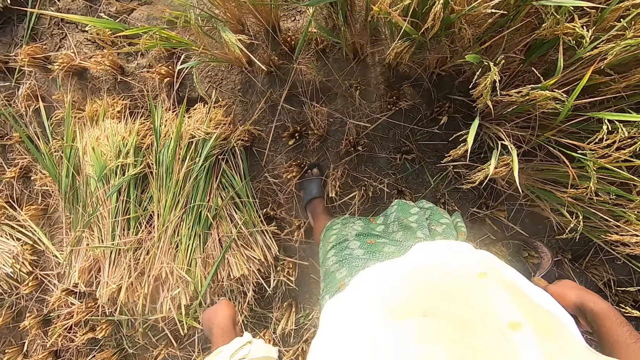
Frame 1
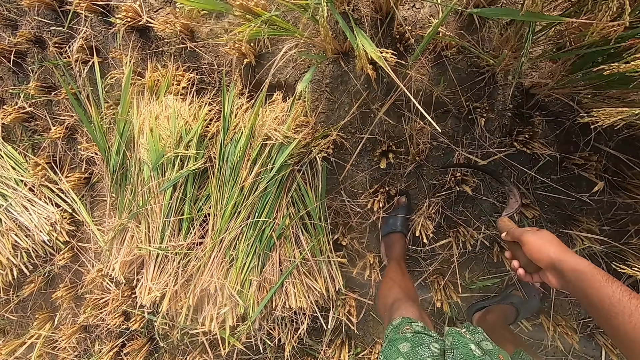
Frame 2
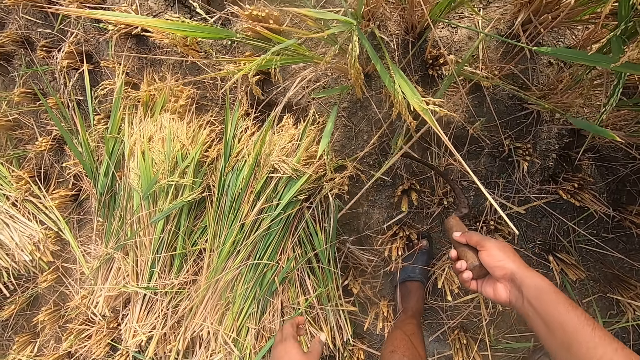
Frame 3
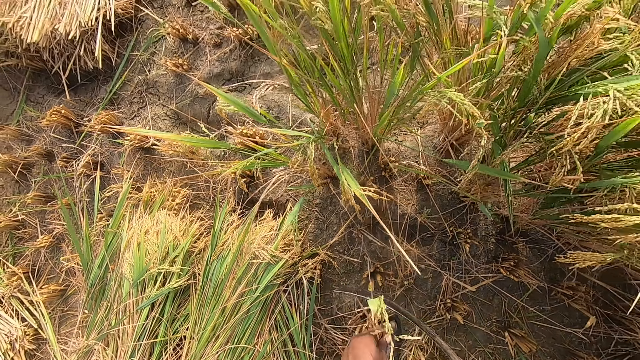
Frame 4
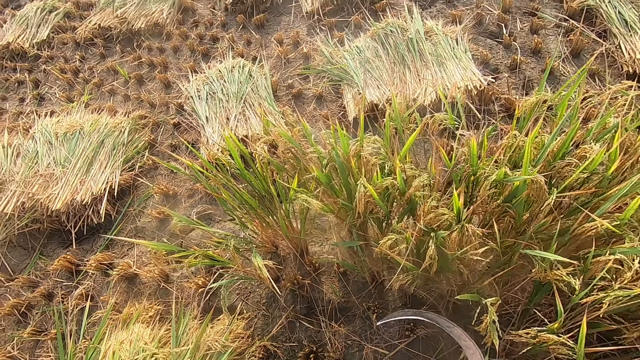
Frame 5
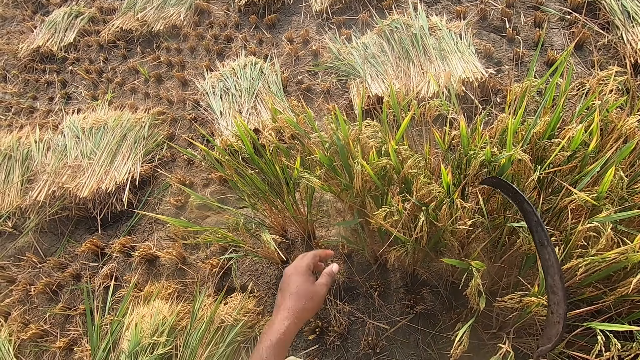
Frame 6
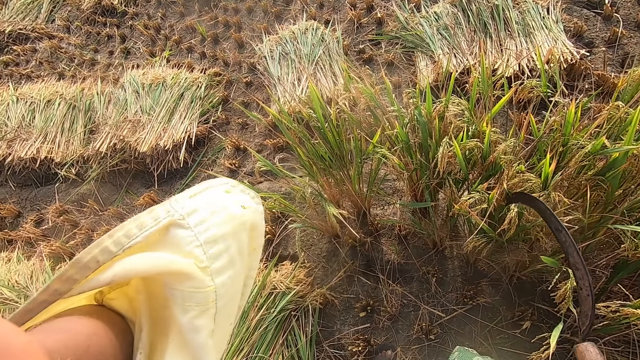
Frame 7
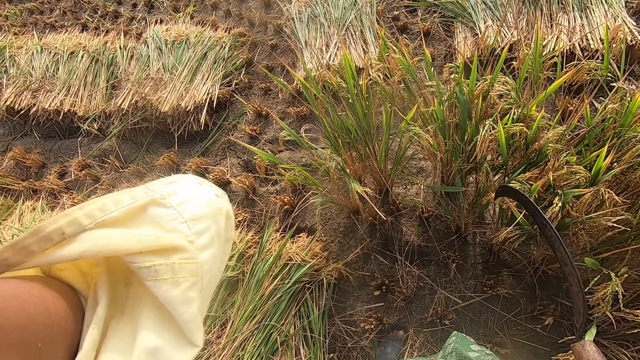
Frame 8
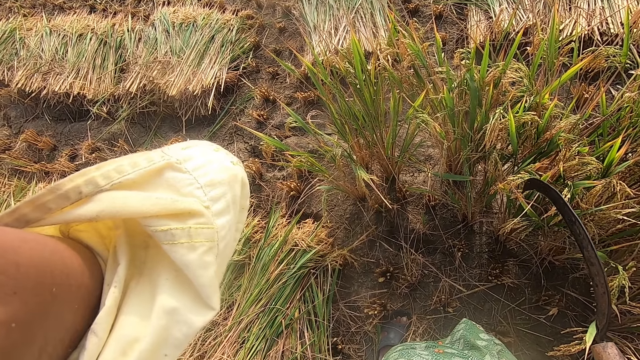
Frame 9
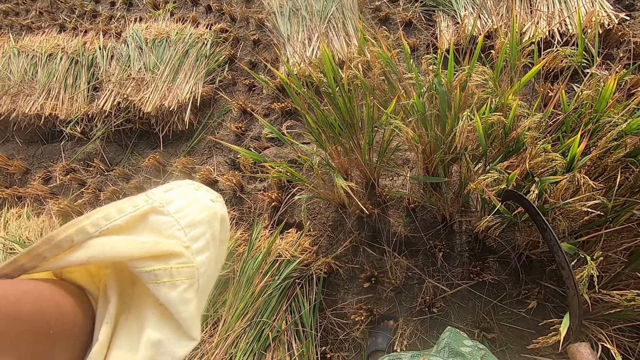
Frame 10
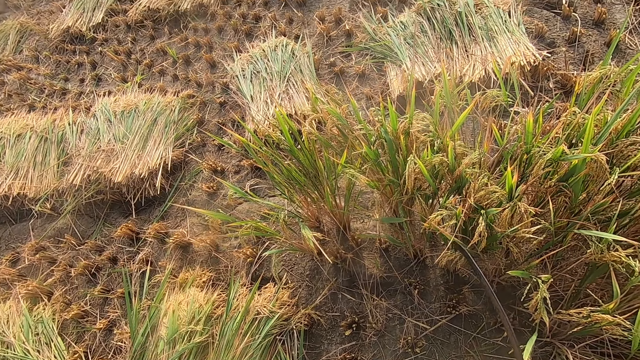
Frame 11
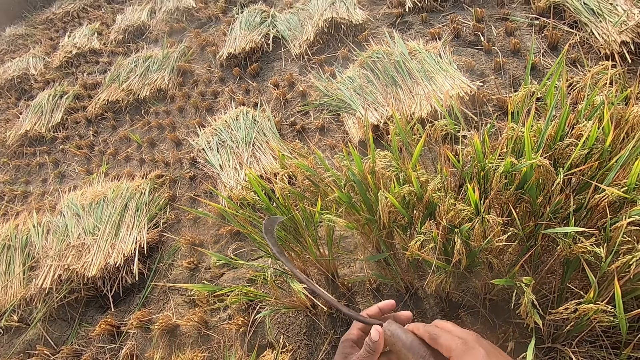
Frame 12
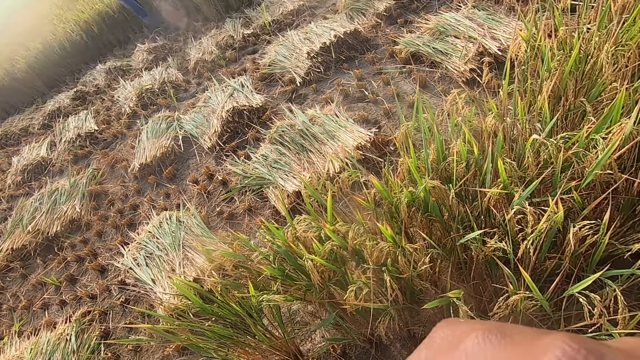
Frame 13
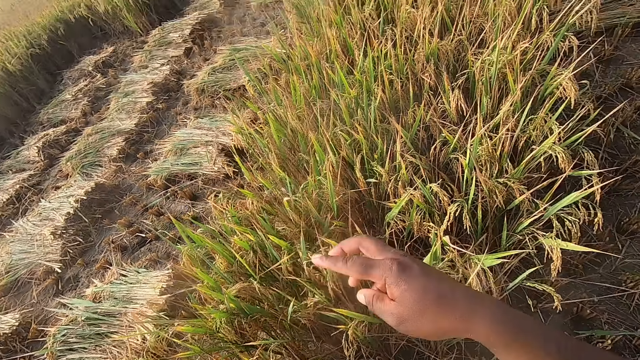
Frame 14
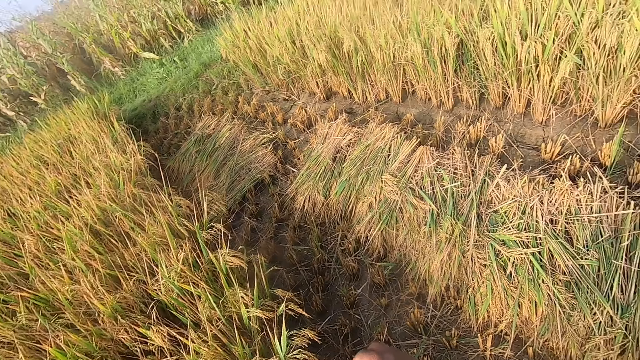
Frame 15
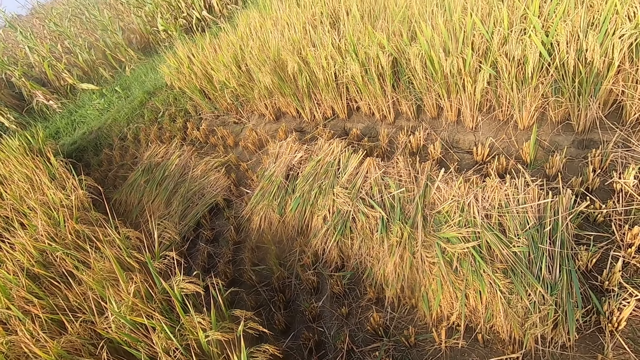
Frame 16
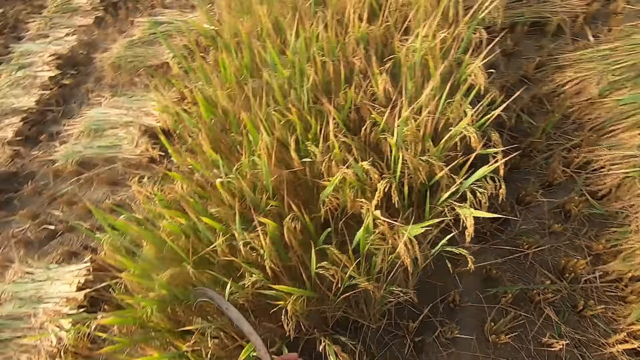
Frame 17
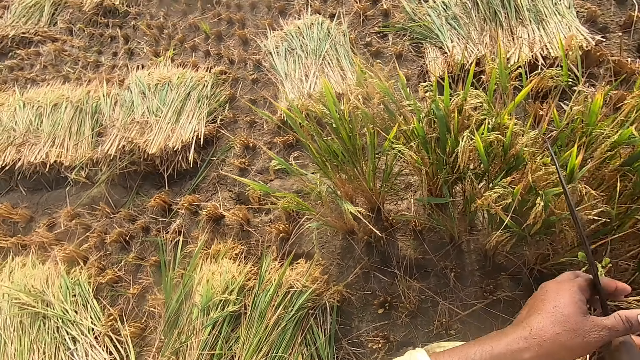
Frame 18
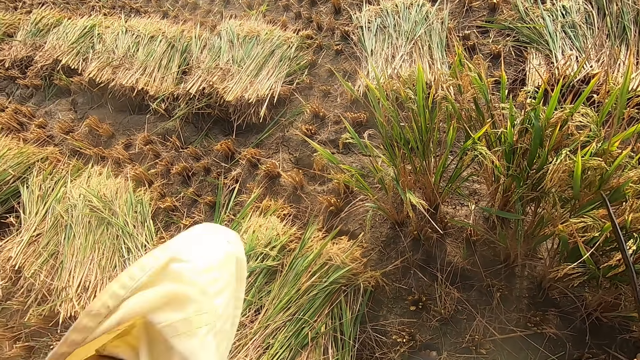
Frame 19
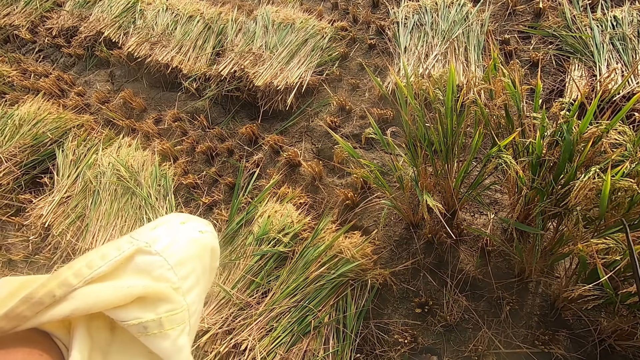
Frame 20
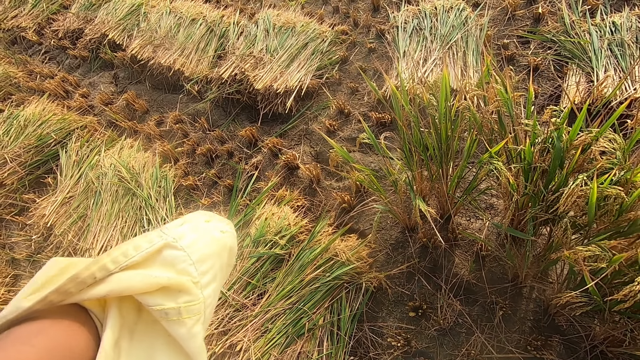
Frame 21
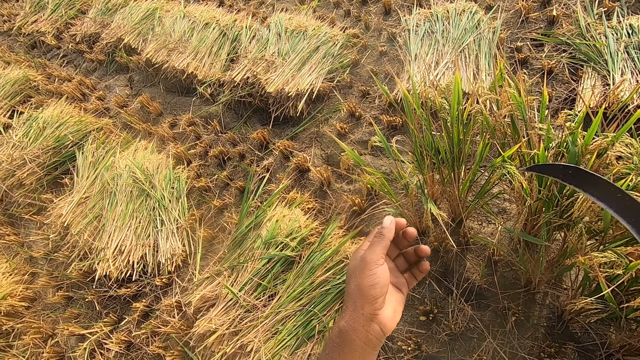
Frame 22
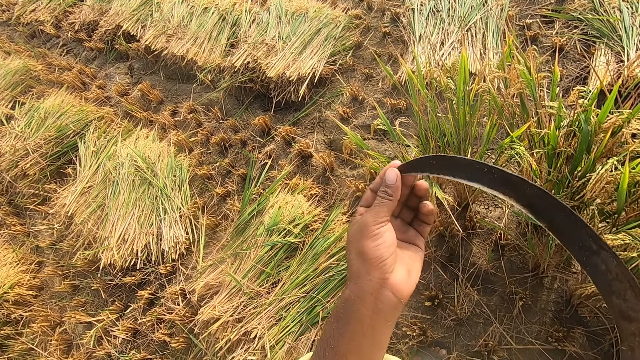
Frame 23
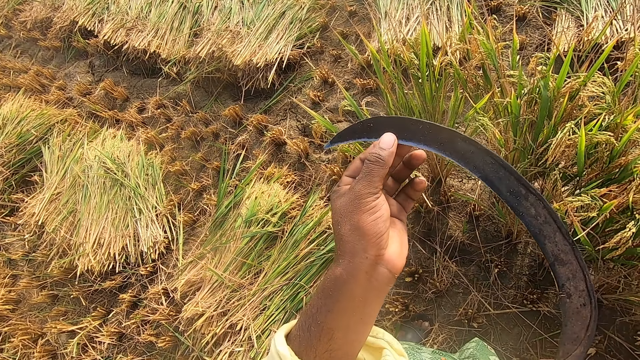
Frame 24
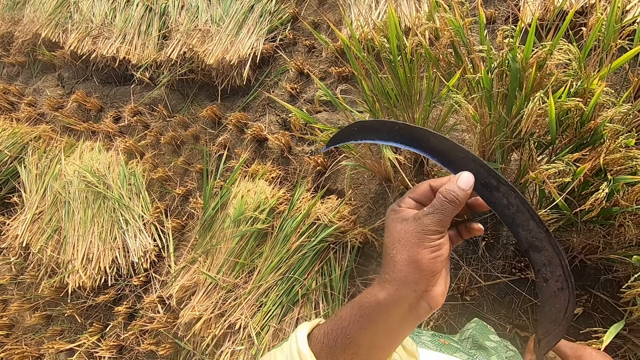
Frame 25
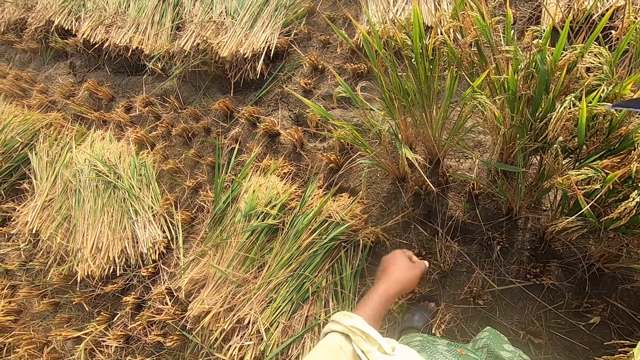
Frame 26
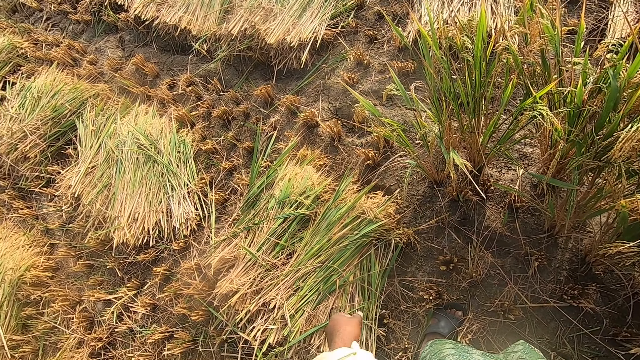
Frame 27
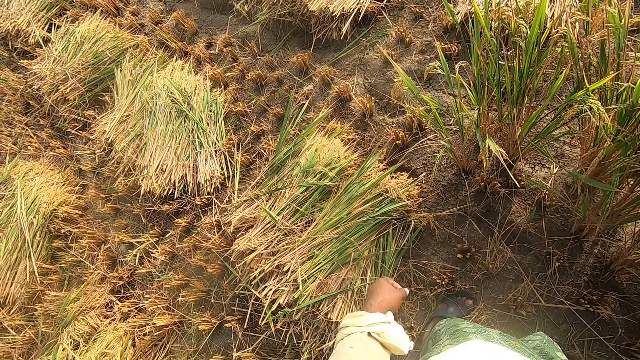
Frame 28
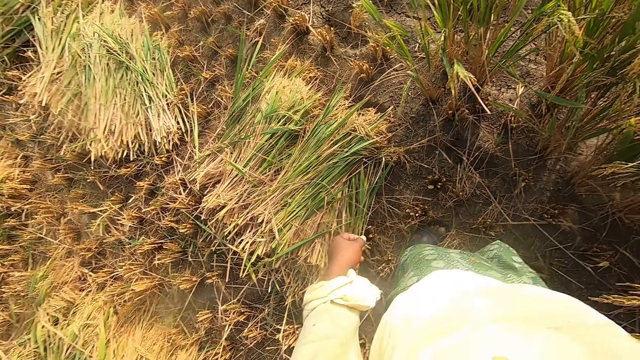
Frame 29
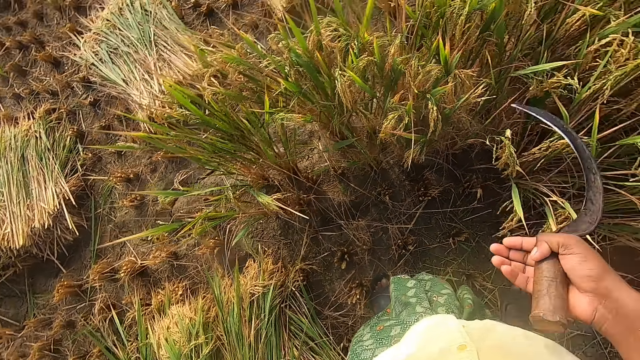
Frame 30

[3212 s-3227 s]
The camera wearer picks up hay with the sickle. He touches the camera on his head. He looks around. He touches the camera on his head. He touches the blade of the sickle.

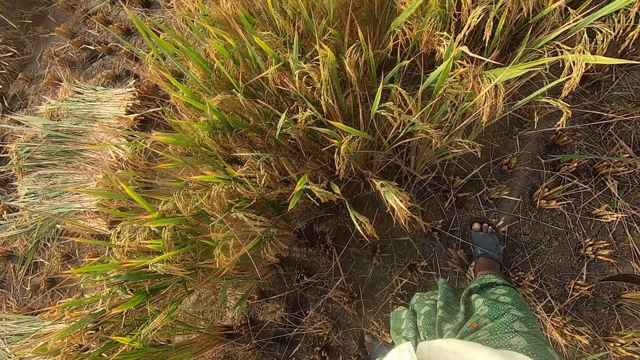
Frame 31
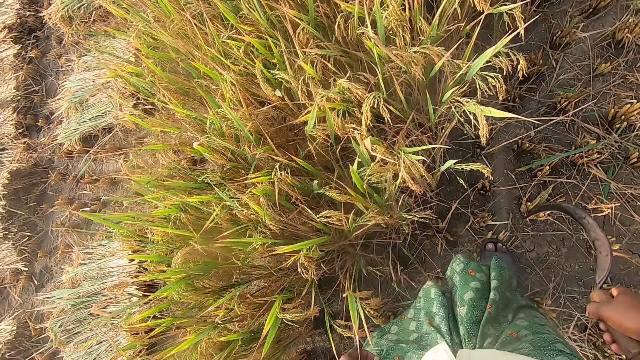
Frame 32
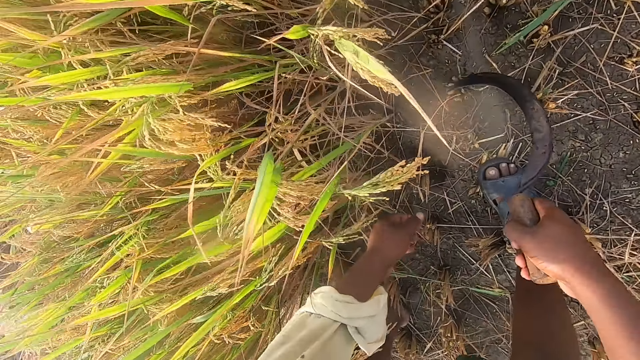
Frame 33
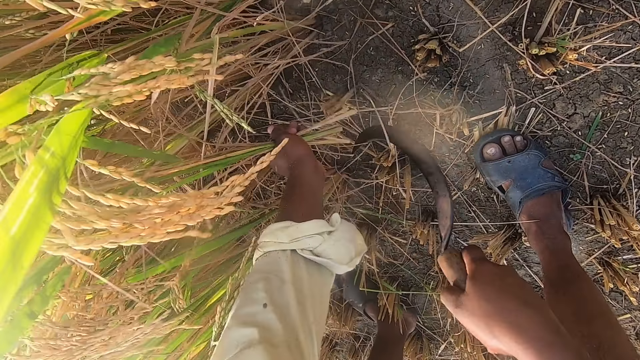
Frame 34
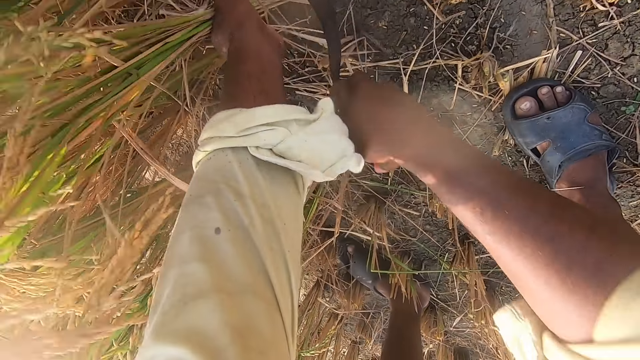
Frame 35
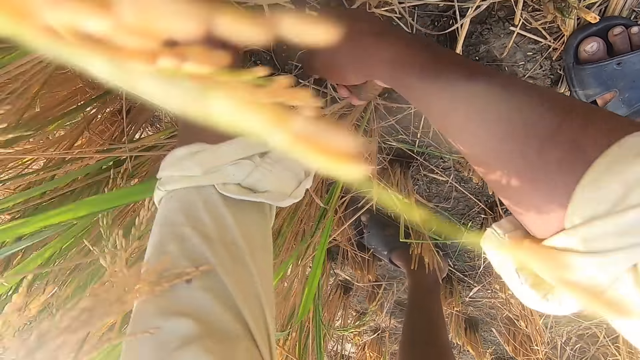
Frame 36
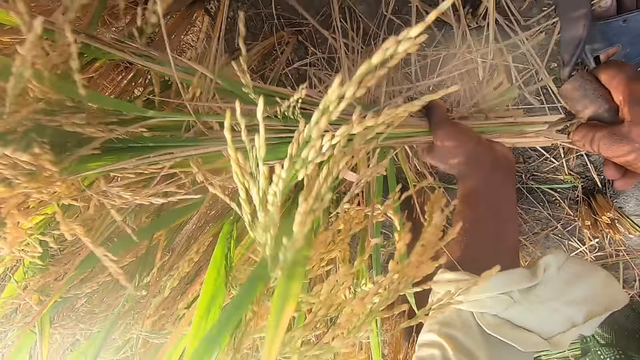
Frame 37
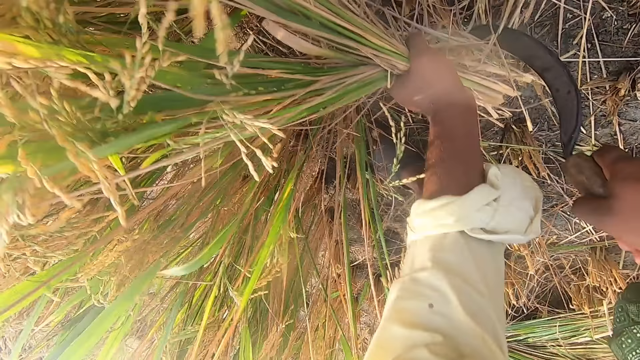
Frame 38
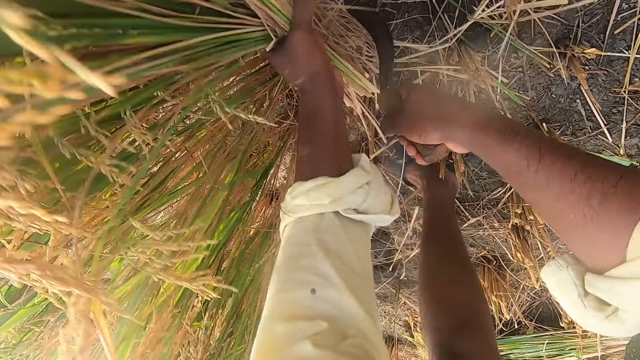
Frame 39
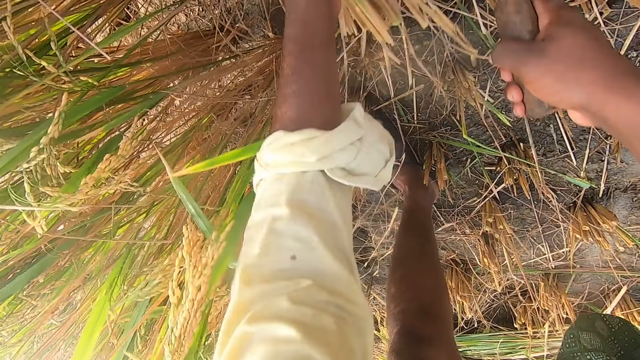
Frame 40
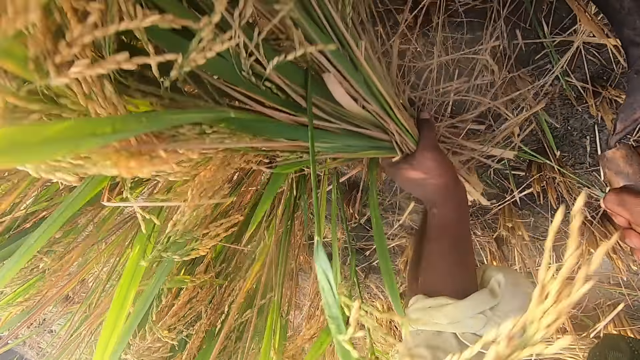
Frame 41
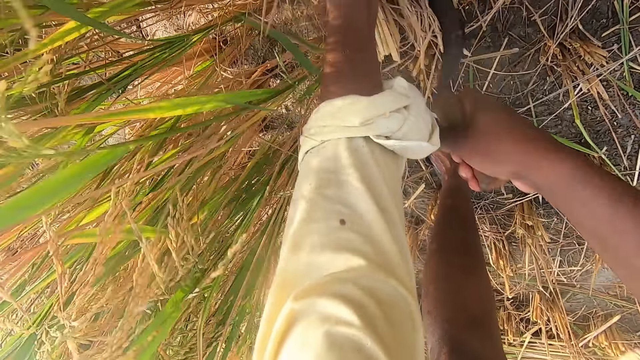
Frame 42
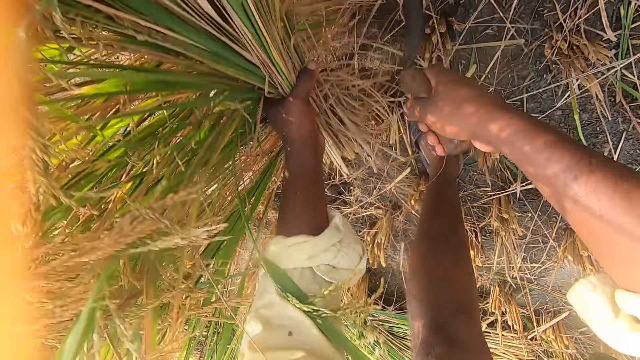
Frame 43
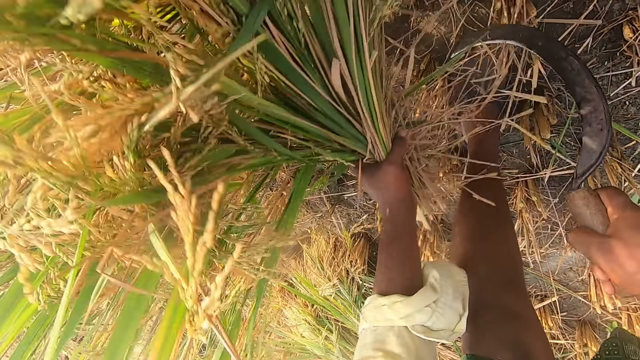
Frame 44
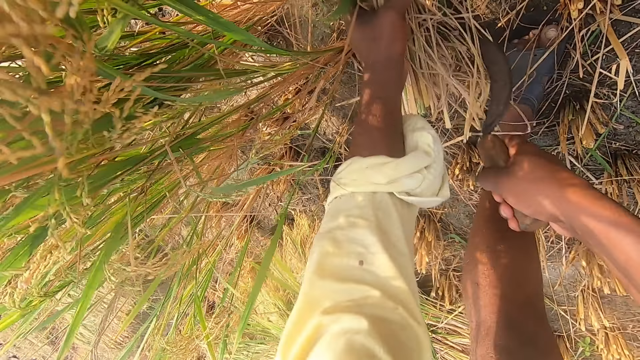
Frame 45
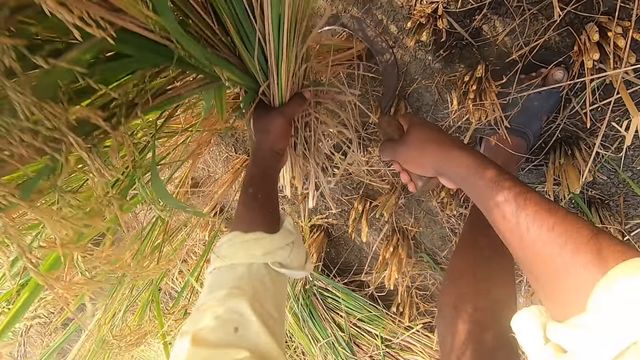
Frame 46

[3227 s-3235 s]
The camera wearer cuts napier grass using a hand sickle tool.
